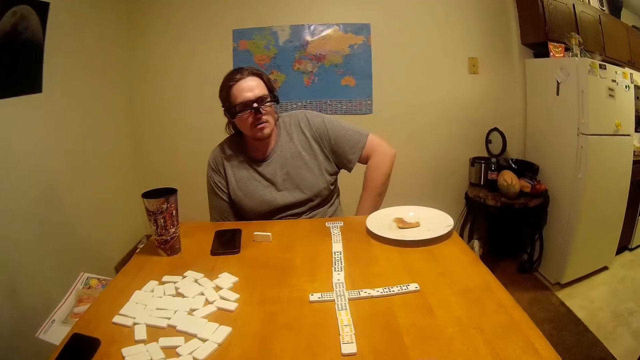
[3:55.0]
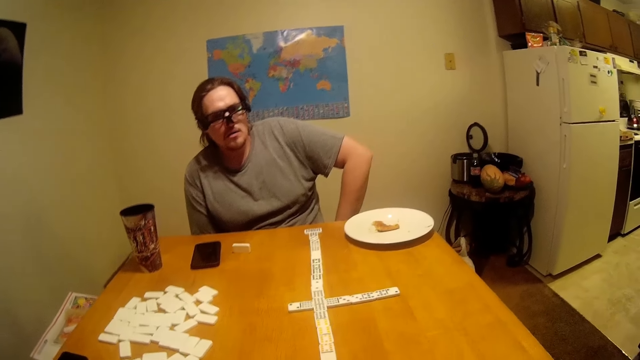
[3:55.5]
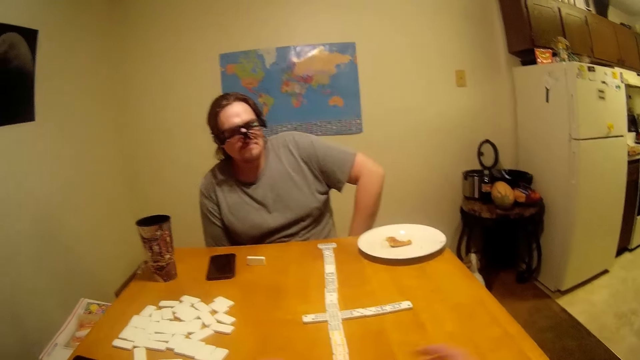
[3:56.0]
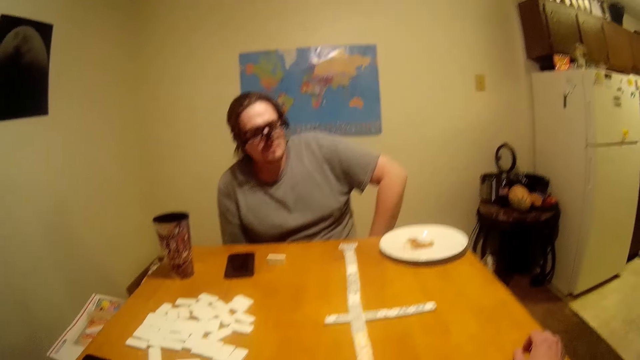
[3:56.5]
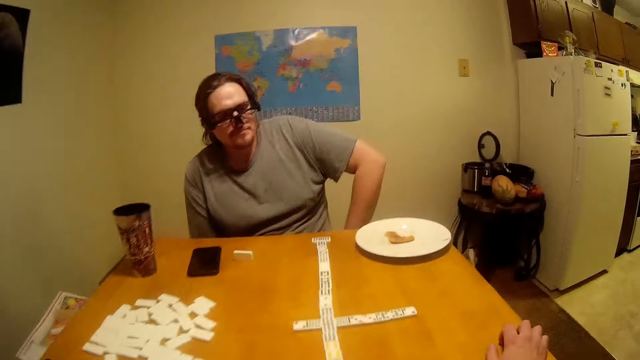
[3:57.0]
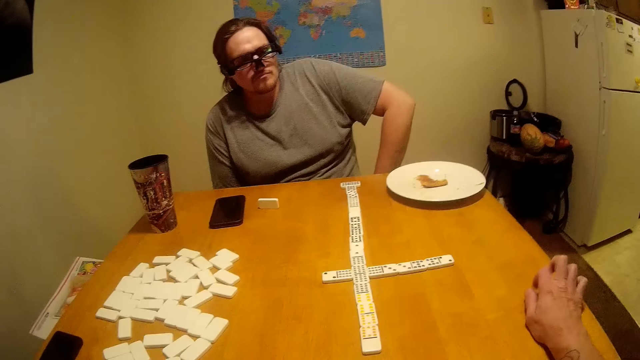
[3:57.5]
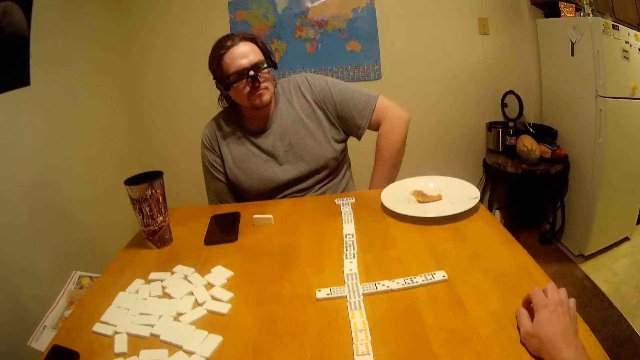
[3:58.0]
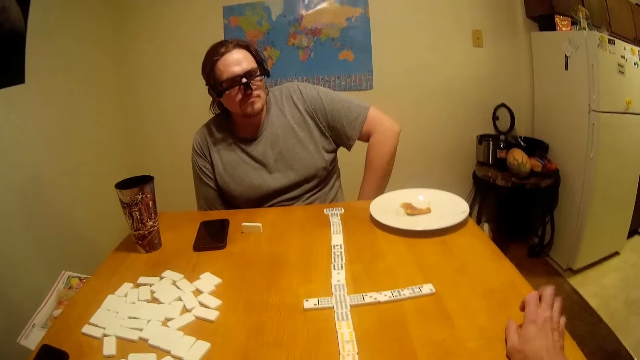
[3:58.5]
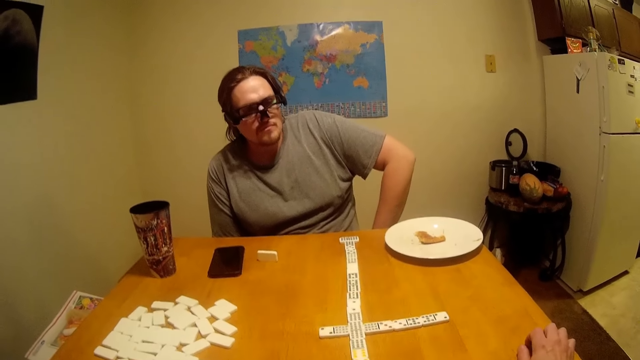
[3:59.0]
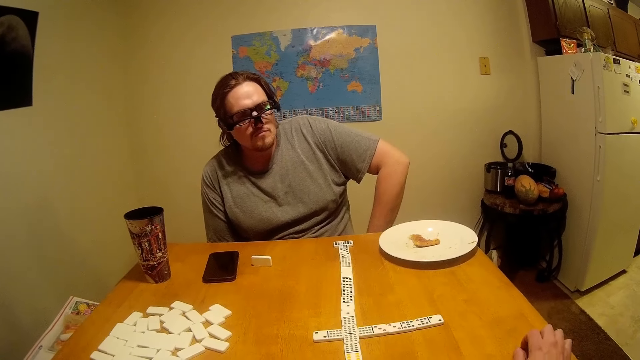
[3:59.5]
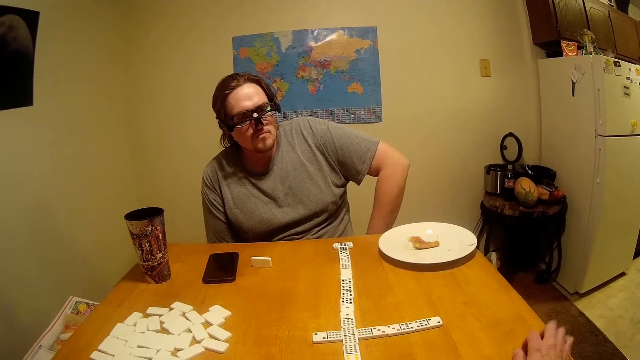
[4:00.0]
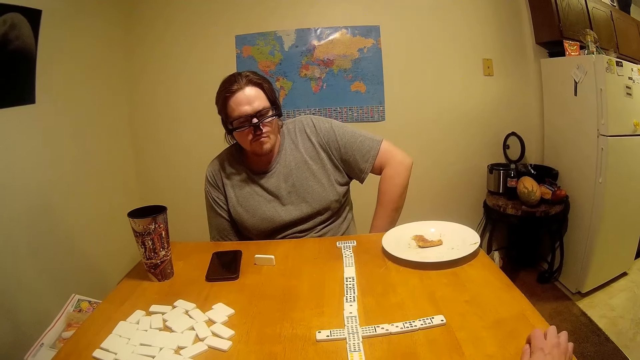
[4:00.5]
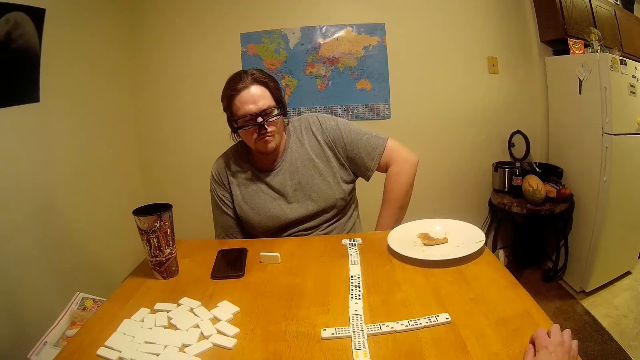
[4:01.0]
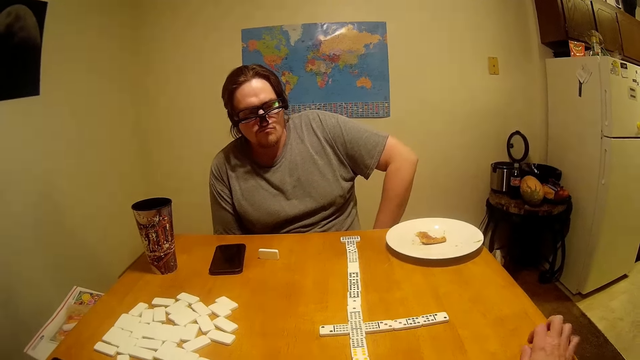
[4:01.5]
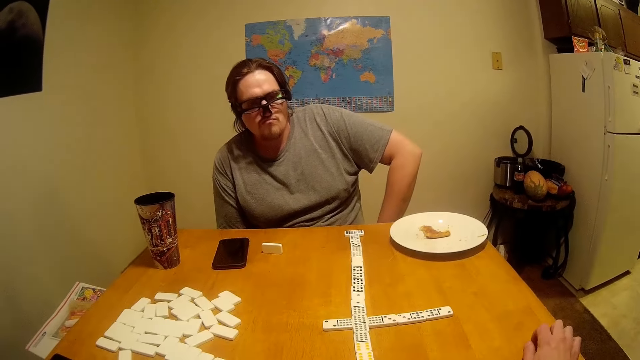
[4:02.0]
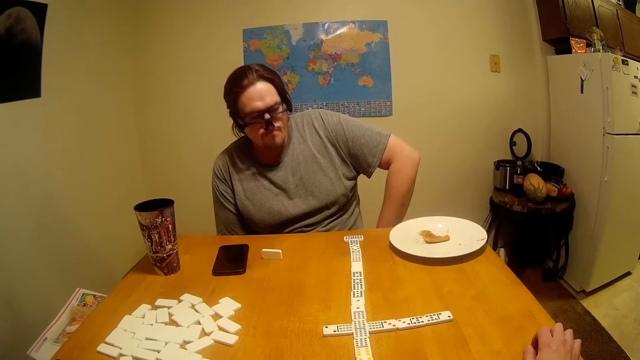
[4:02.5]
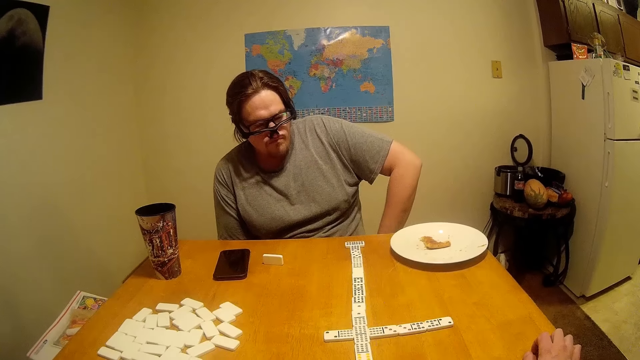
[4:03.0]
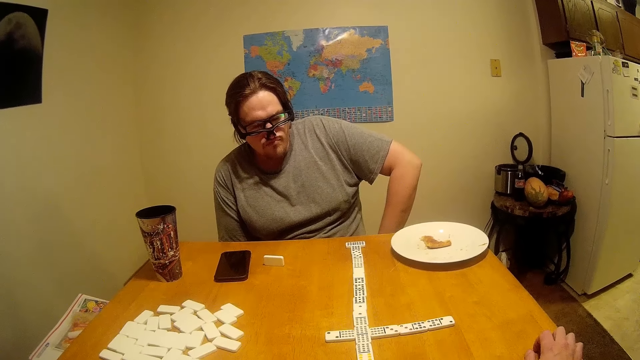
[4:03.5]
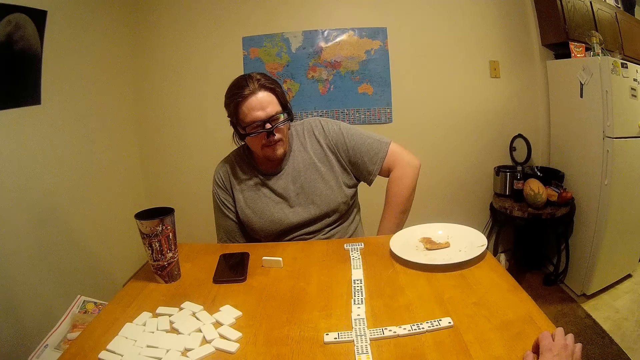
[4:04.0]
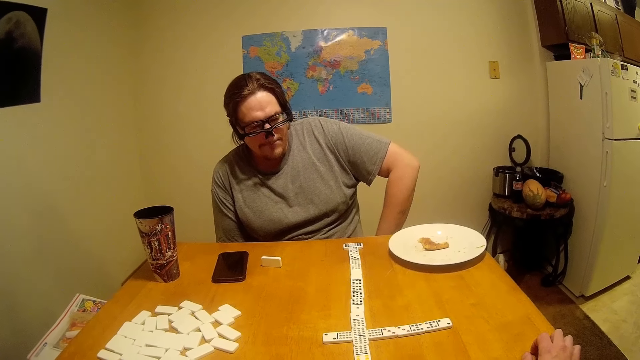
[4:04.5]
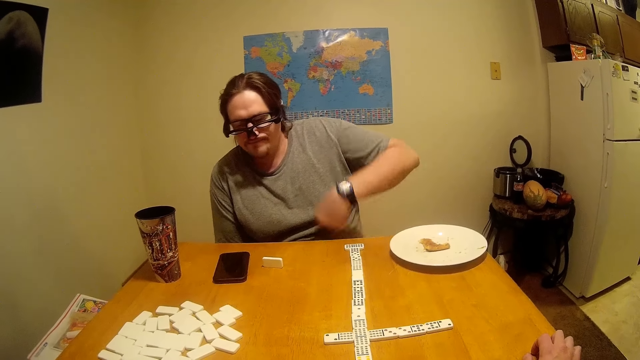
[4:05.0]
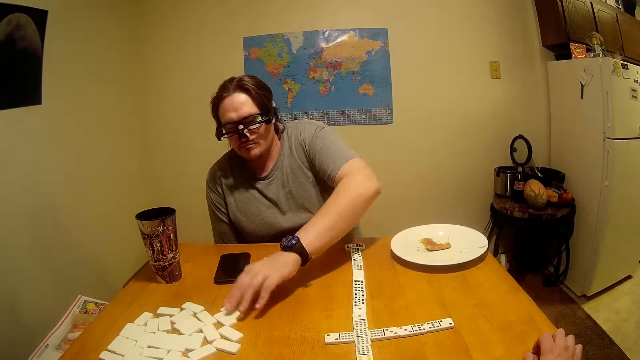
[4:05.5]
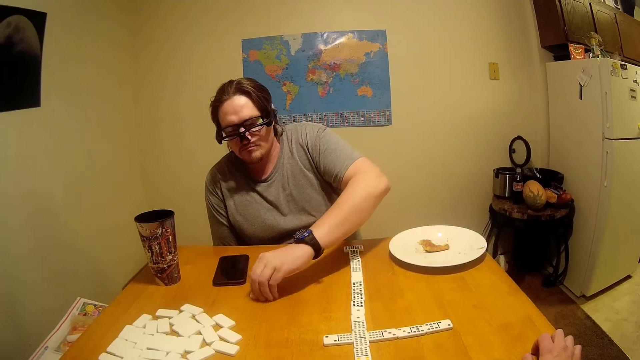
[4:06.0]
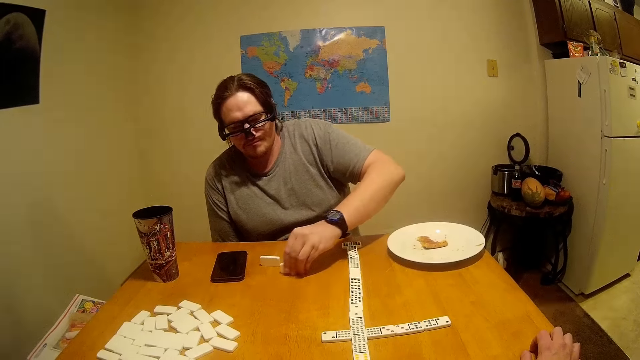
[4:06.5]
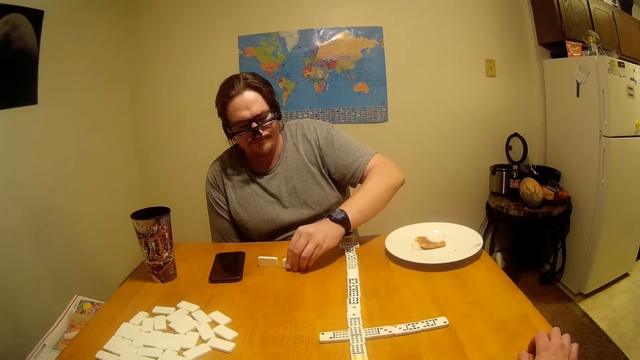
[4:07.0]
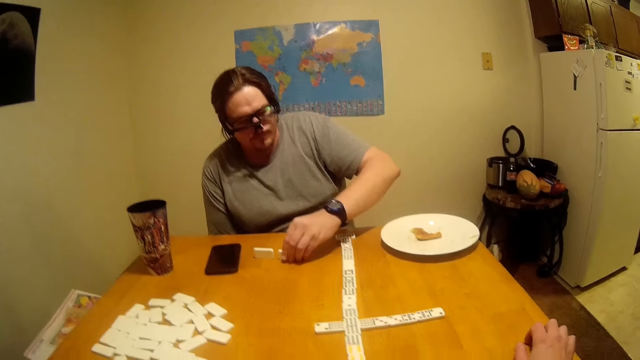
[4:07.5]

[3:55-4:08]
The camera wearer walks around. A man looks at the pieces on the table. The camera wearer moves the hand and taps fingers on the table. They look around. The man picks a piece of Chinese board game or Ludo from the table.

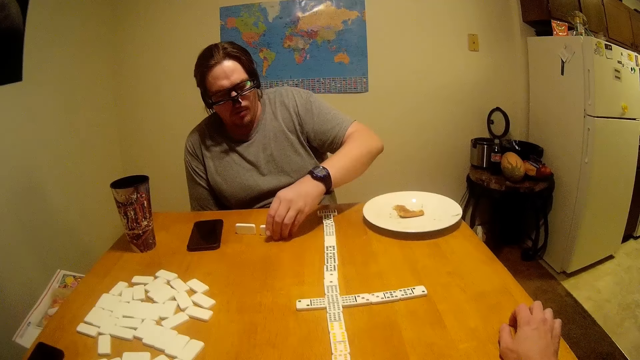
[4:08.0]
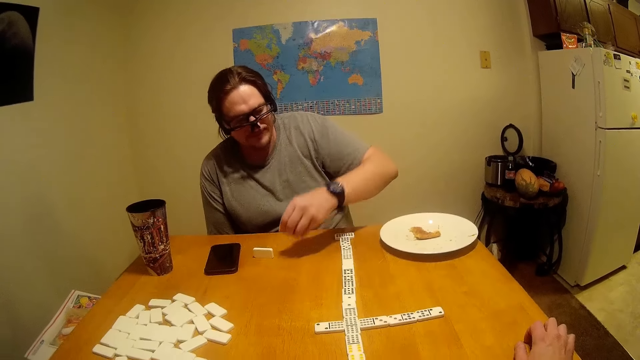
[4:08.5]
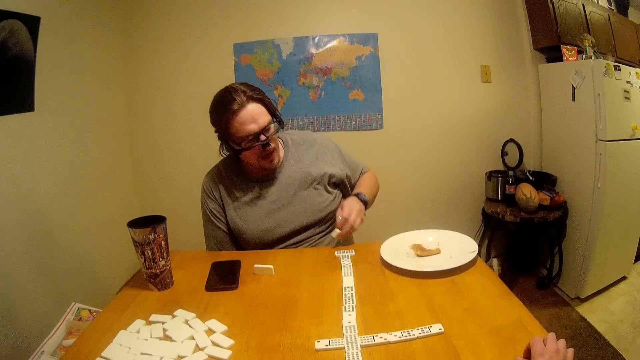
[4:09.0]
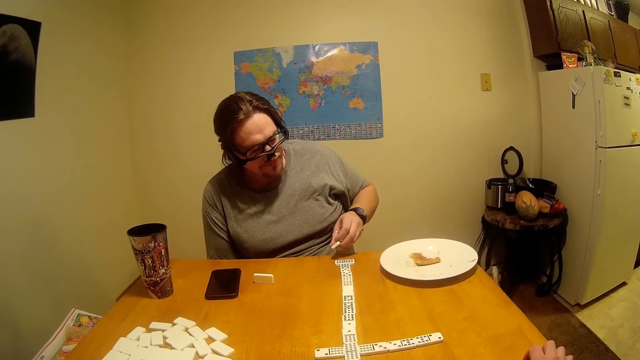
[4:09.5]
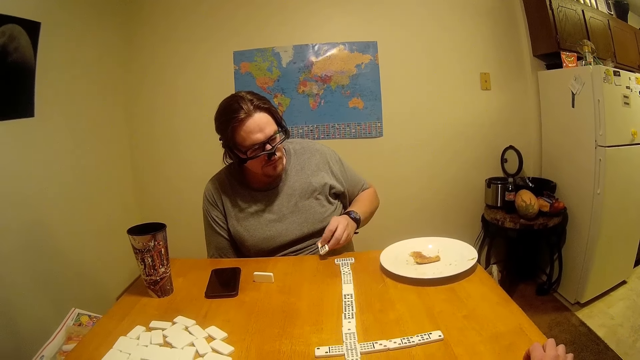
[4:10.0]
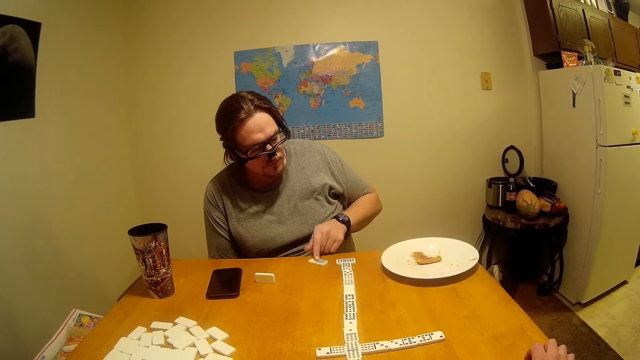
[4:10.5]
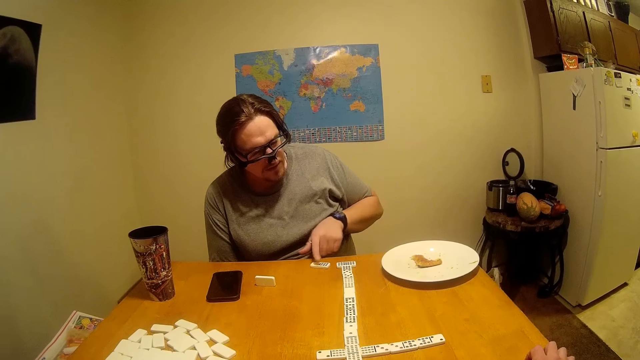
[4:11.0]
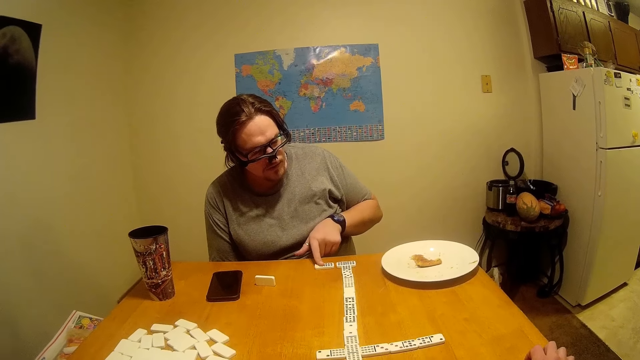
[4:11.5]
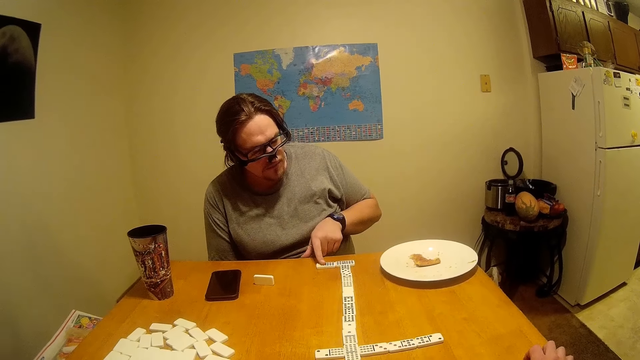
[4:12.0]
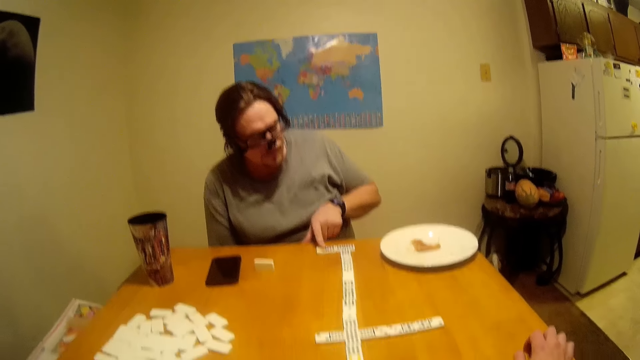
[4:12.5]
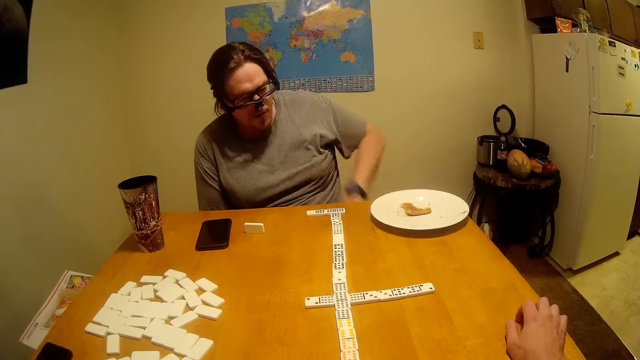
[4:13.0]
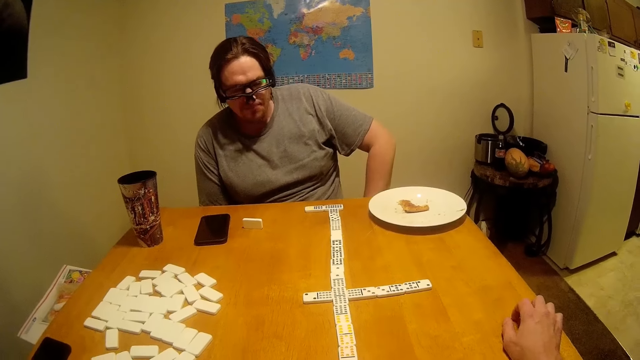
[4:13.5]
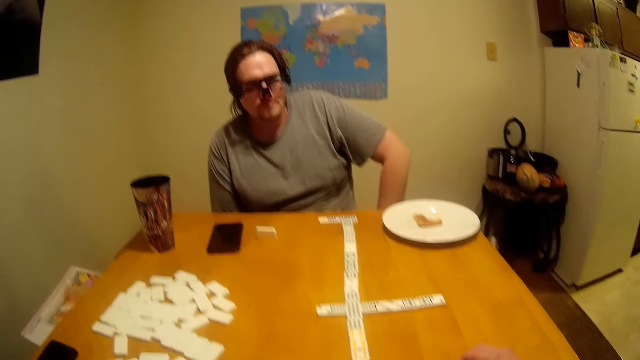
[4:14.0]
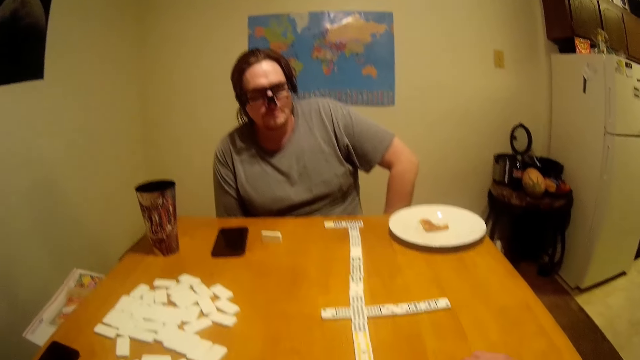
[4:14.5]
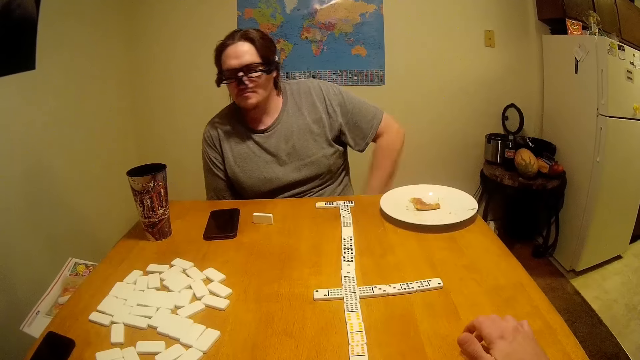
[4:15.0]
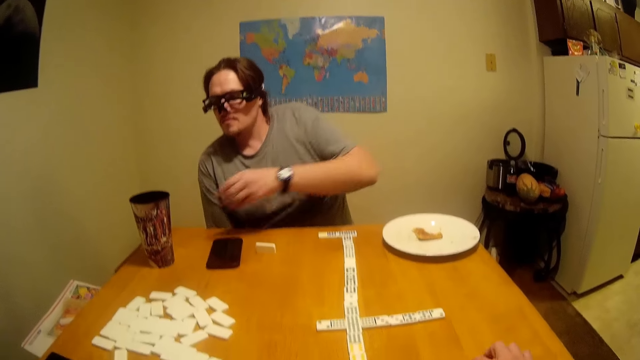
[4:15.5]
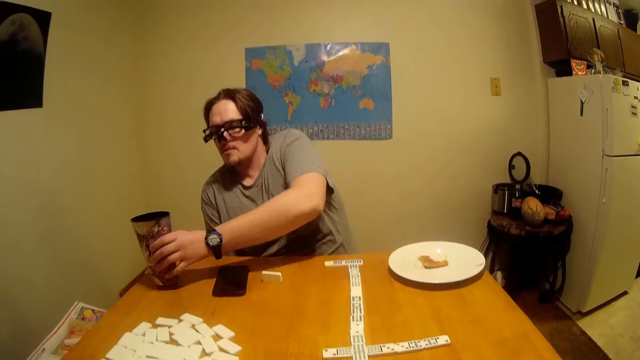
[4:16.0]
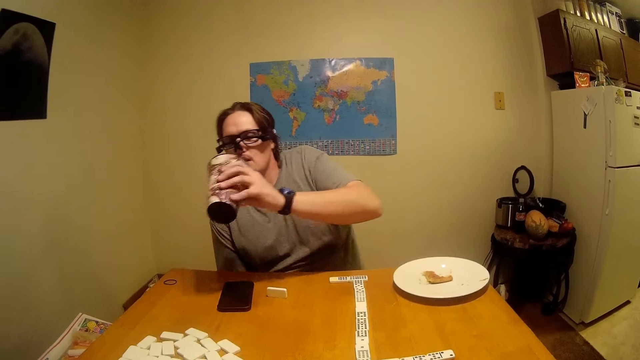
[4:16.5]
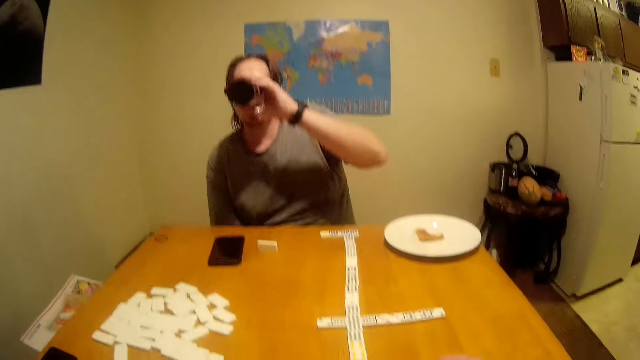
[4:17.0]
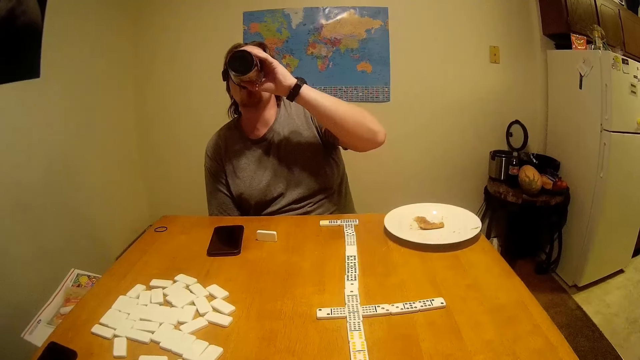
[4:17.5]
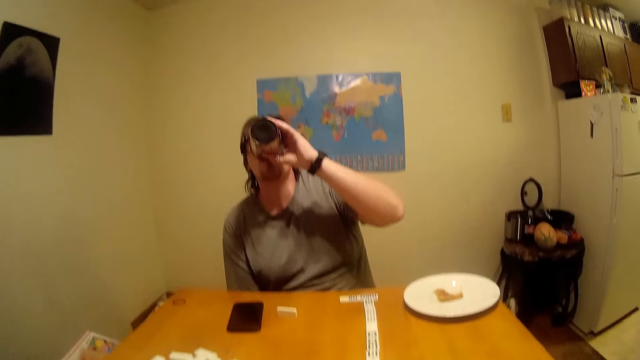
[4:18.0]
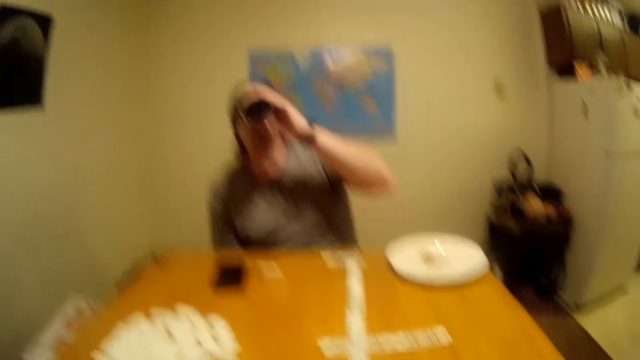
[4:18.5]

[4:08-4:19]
A man puts the piece on the table. The camera wearer drops the Ludo. The man drops the hand. The camera wearer picks the Ludo and drops the Ludo. The man picks the cup and drinks the water.
